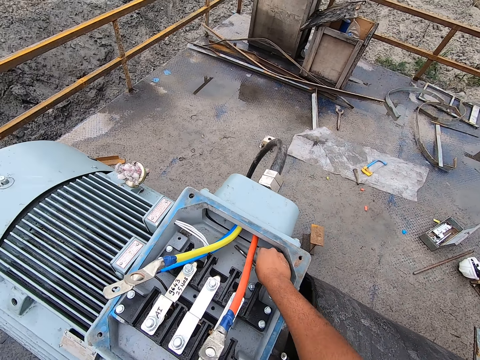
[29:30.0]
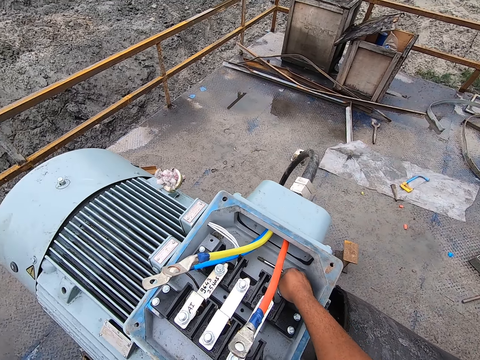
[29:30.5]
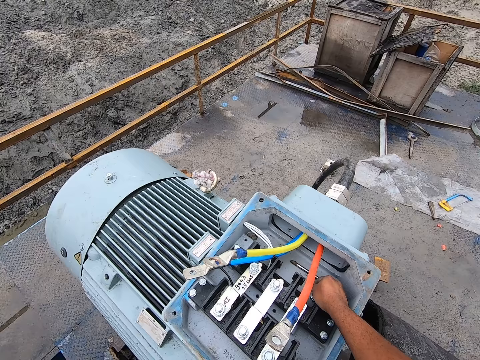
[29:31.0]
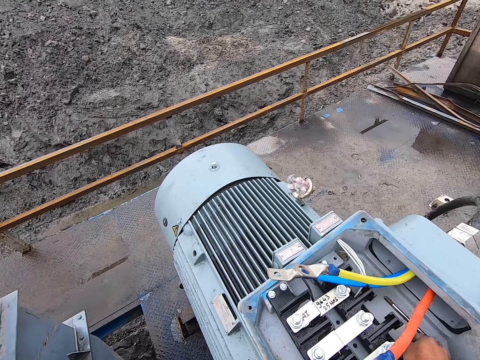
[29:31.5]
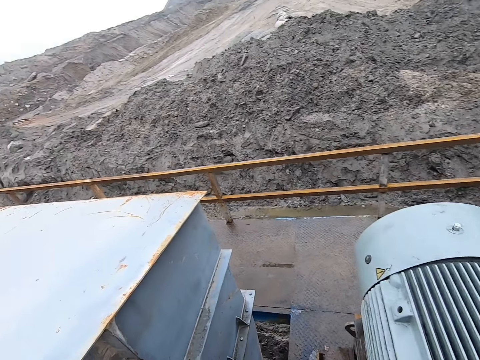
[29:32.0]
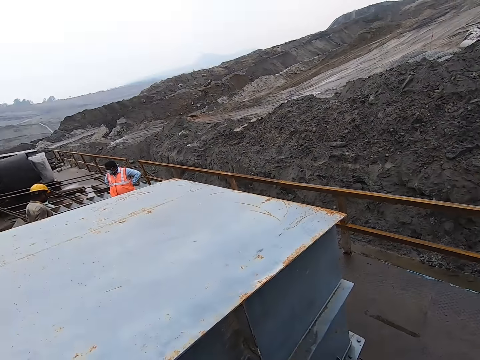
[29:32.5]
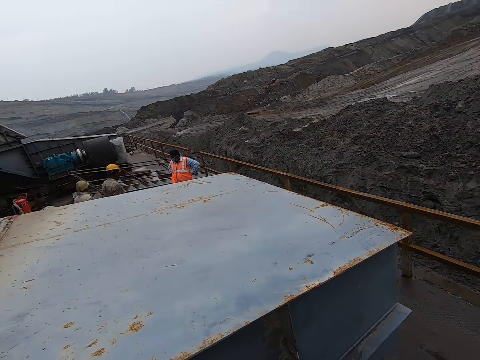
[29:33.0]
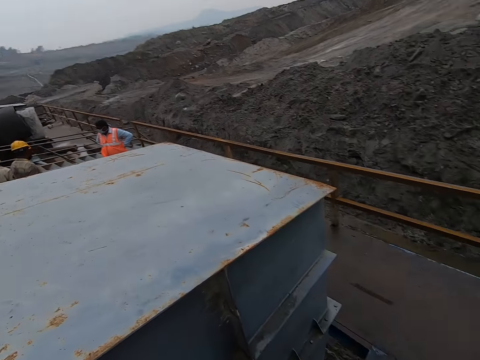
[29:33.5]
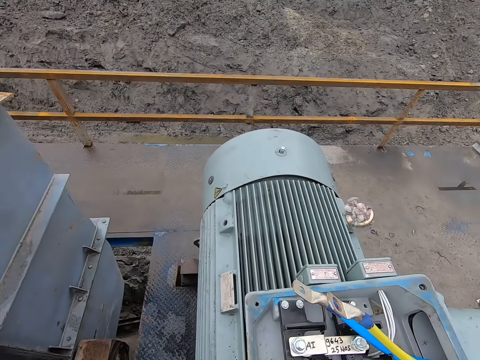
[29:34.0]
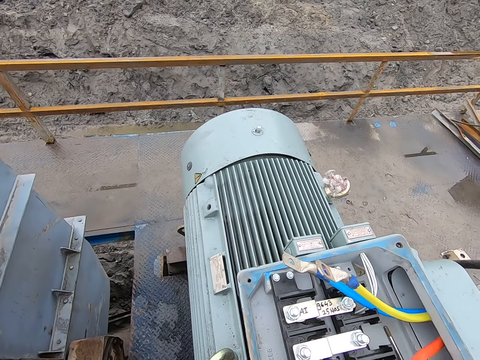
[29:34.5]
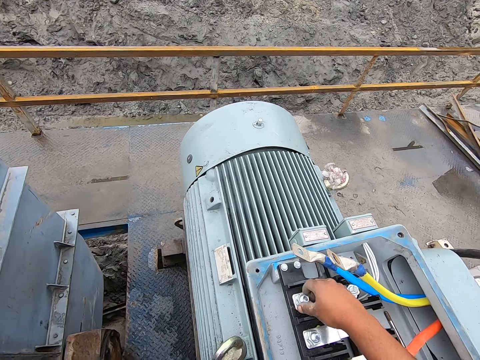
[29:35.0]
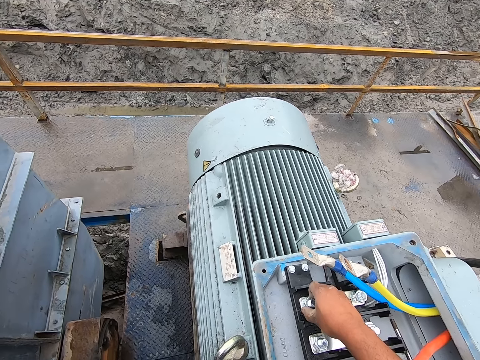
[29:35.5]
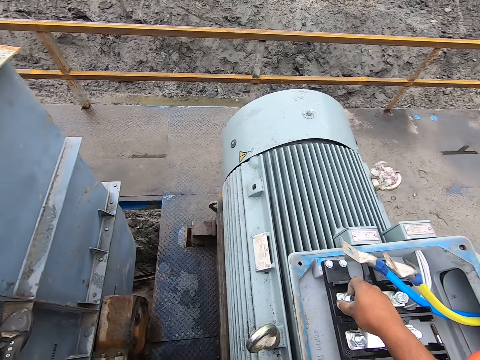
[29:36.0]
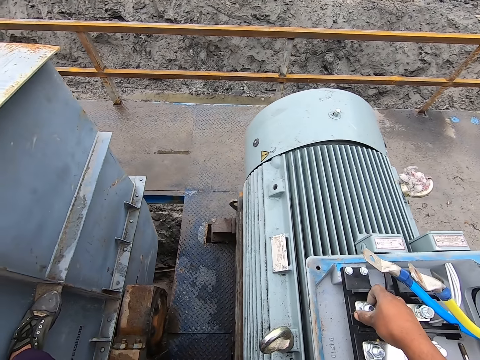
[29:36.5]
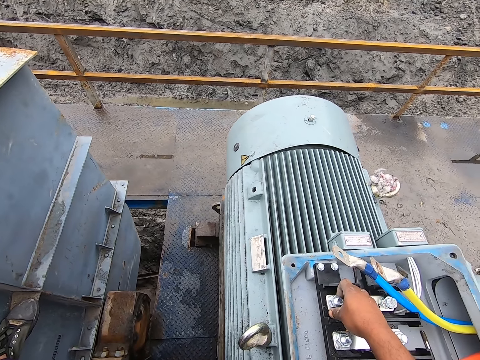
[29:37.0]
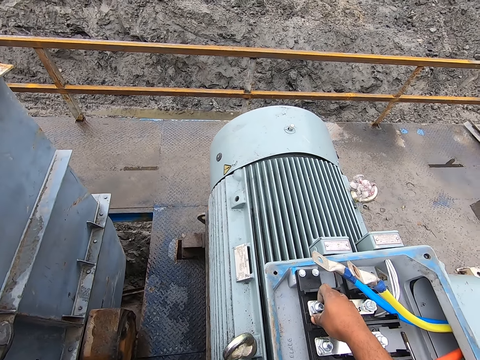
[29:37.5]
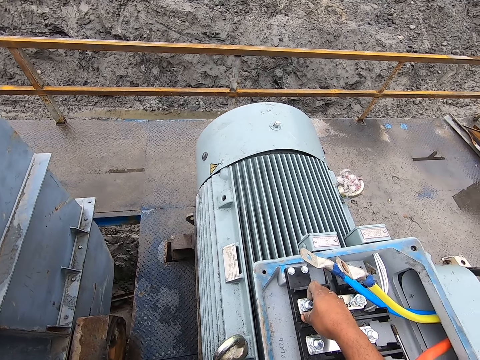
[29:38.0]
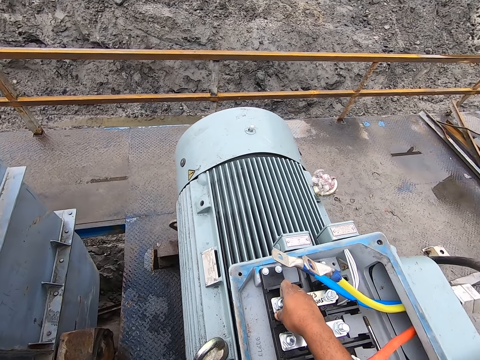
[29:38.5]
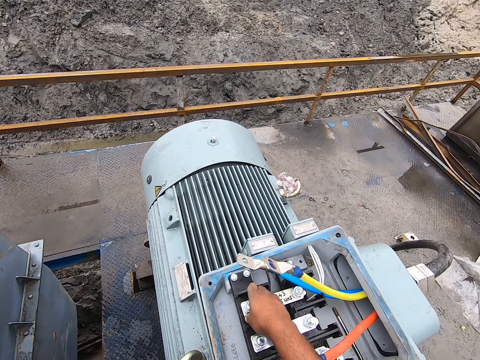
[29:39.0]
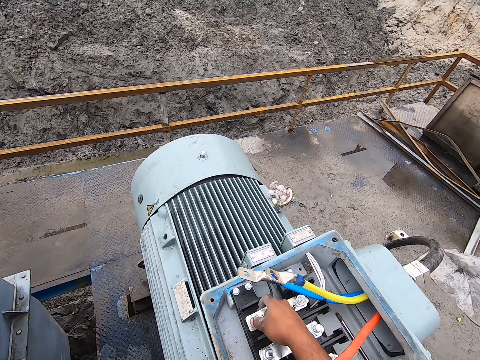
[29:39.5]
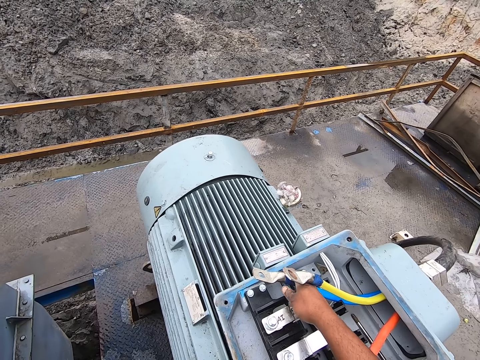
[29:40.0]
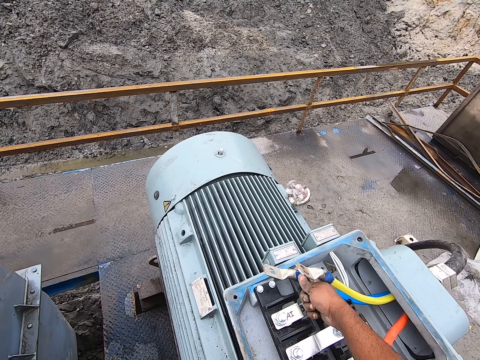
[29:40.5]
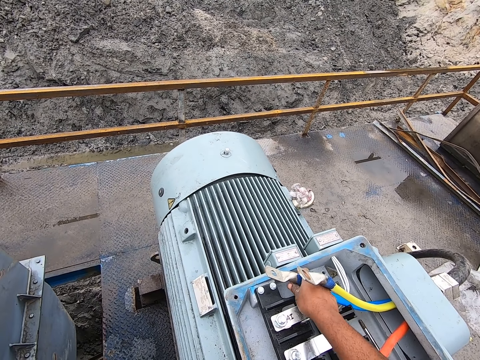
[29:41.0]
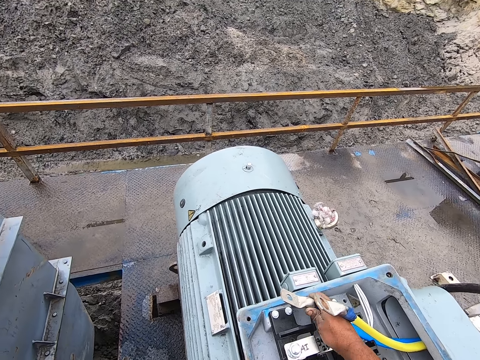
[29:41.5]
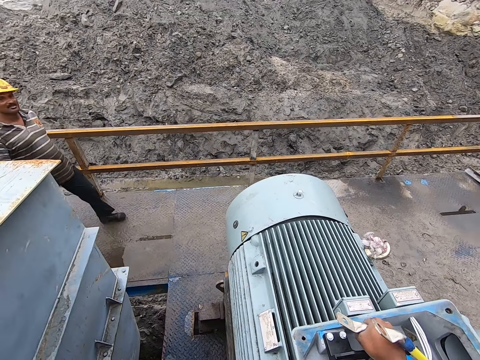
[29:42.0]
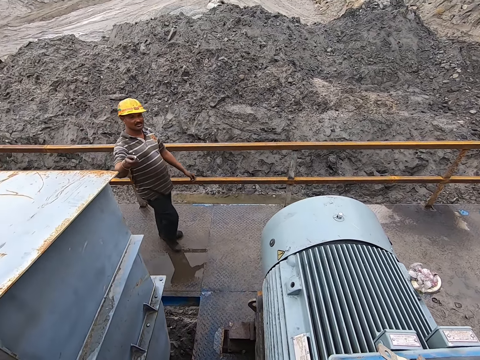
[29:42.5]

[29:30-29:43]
The camera wearer puts the t bar handle on the generator. They look around. They operate the machine. They touch a nut. They hold a cable.

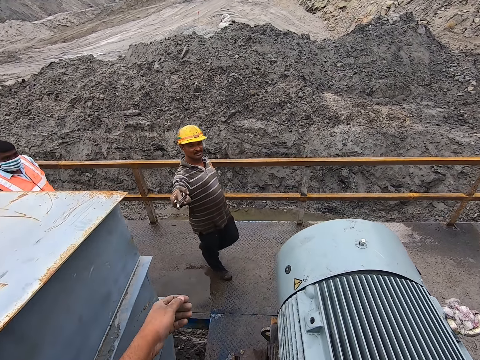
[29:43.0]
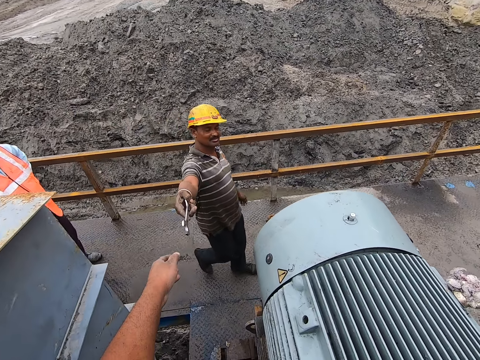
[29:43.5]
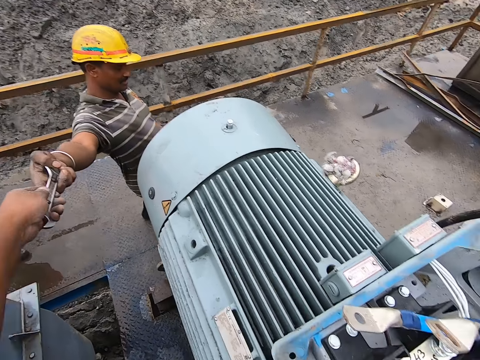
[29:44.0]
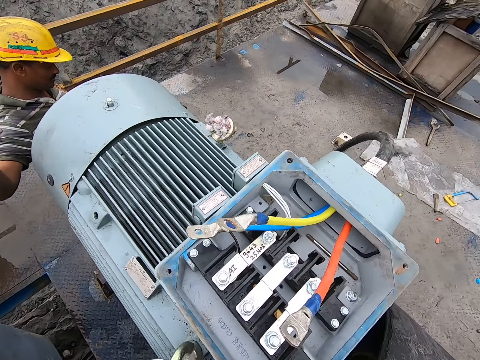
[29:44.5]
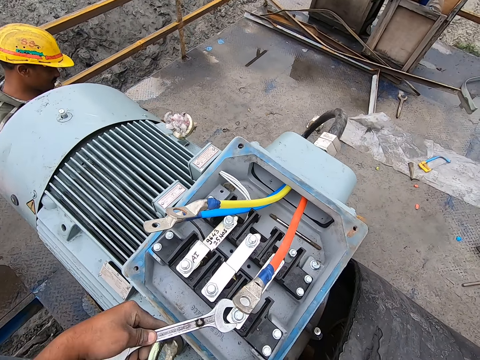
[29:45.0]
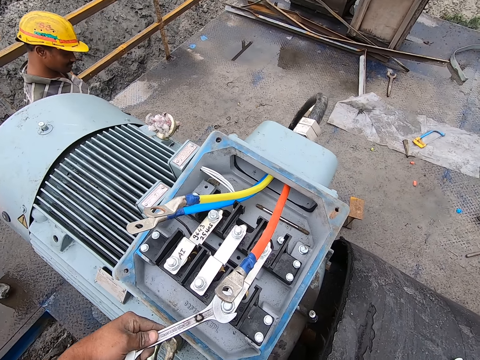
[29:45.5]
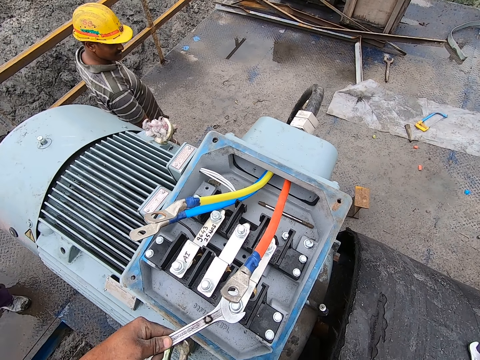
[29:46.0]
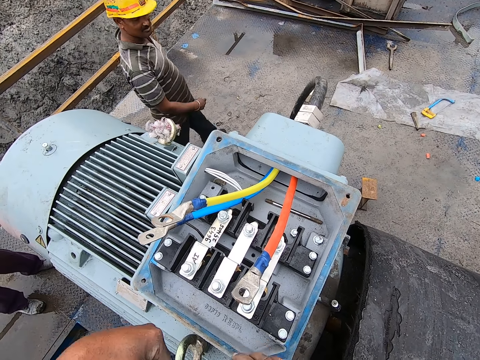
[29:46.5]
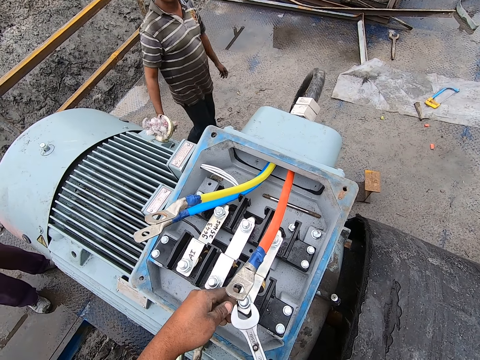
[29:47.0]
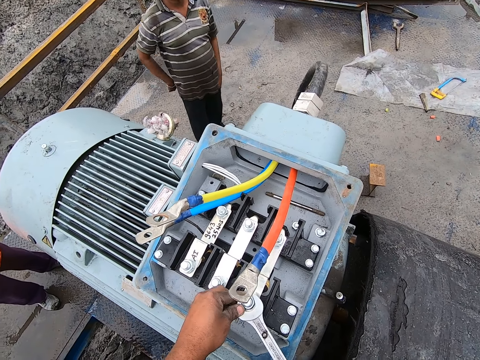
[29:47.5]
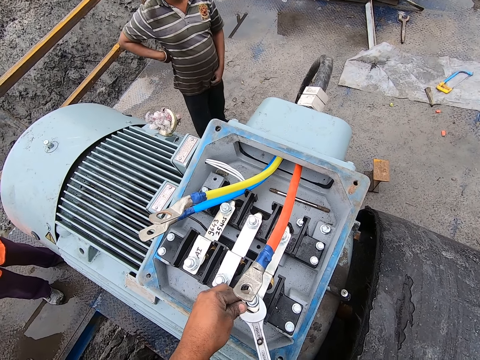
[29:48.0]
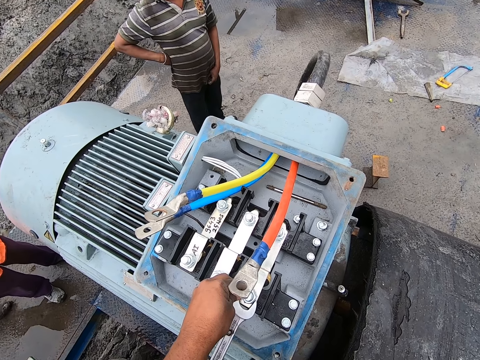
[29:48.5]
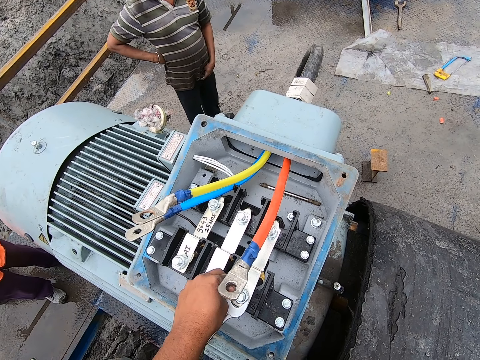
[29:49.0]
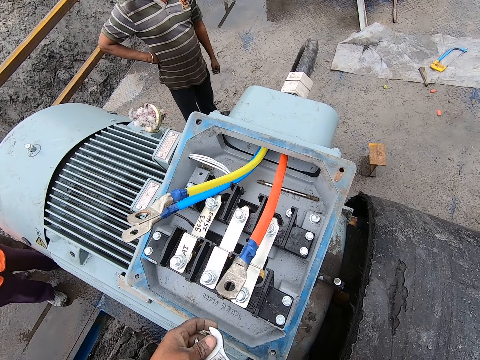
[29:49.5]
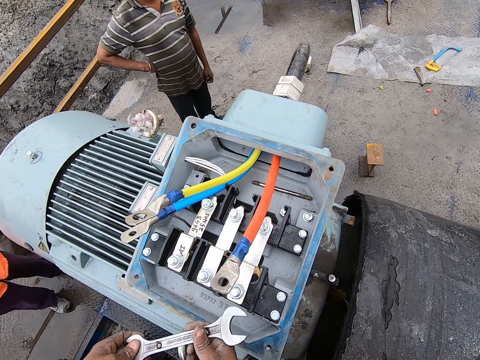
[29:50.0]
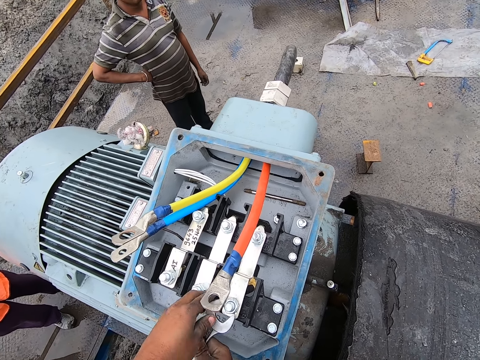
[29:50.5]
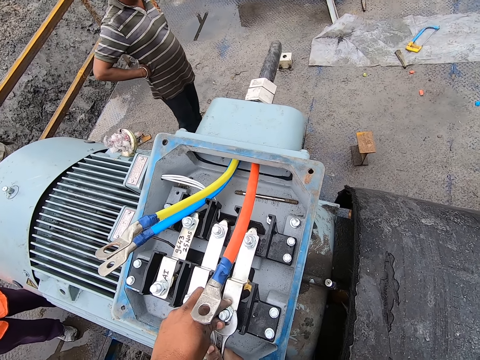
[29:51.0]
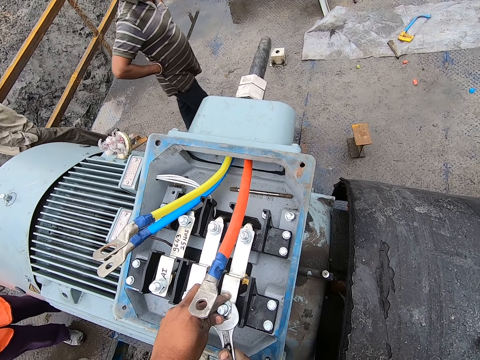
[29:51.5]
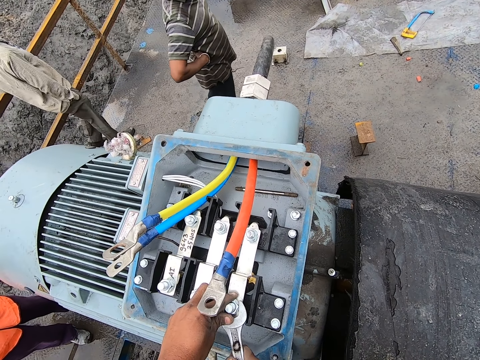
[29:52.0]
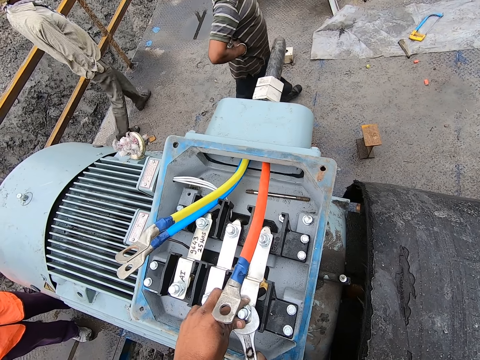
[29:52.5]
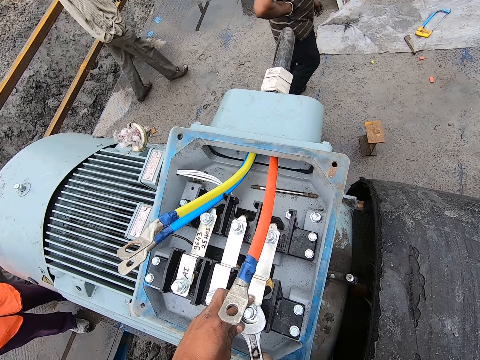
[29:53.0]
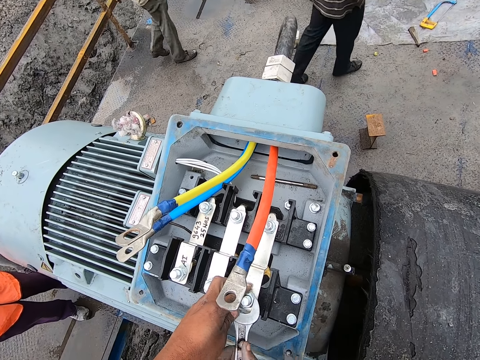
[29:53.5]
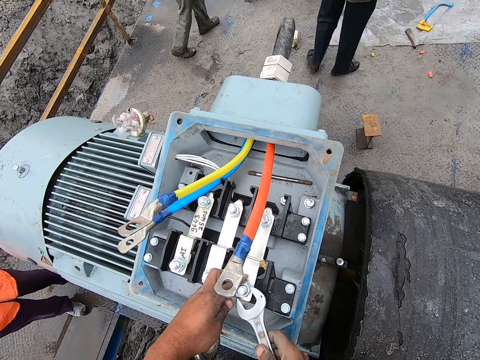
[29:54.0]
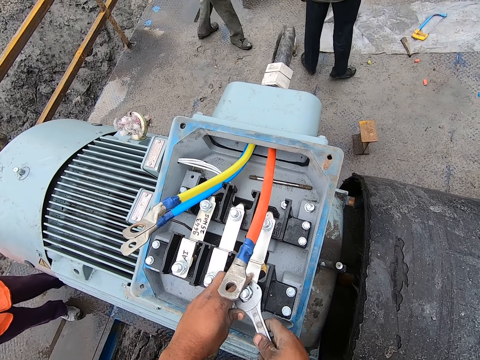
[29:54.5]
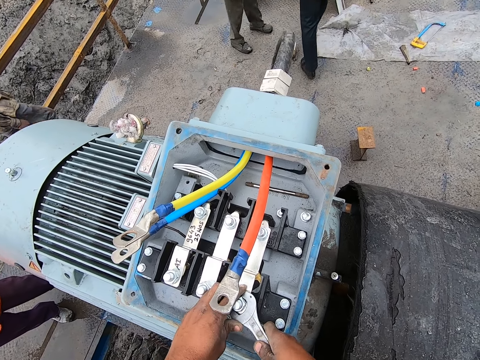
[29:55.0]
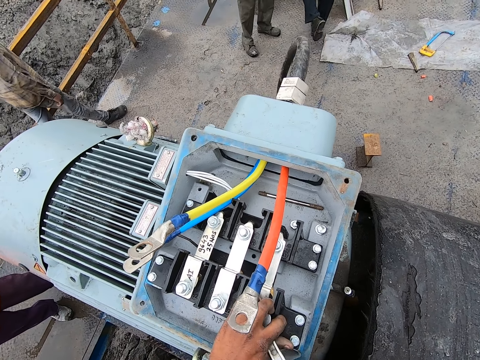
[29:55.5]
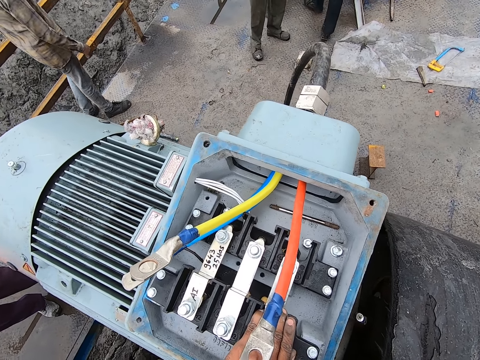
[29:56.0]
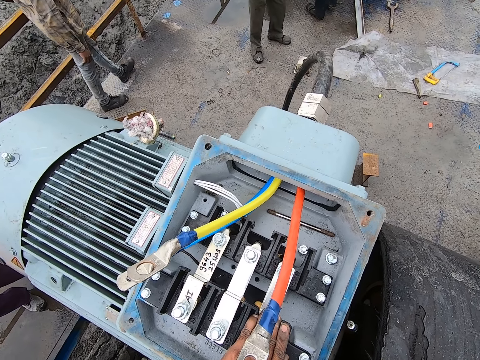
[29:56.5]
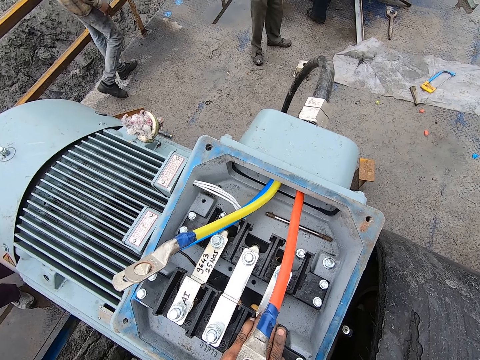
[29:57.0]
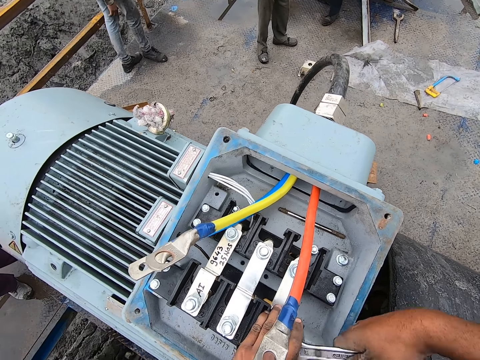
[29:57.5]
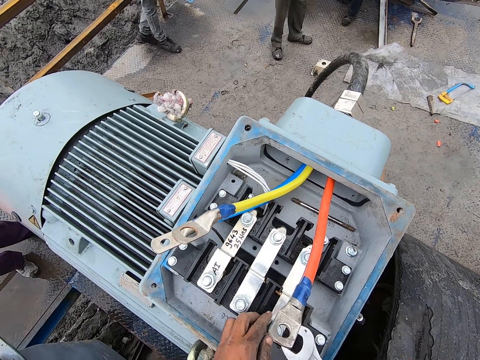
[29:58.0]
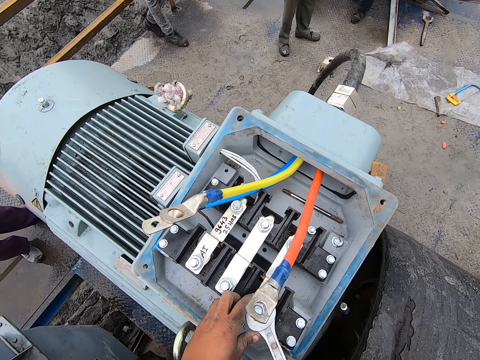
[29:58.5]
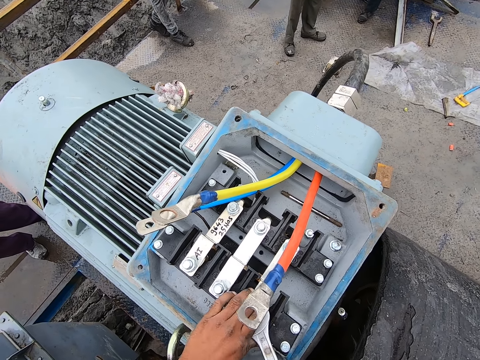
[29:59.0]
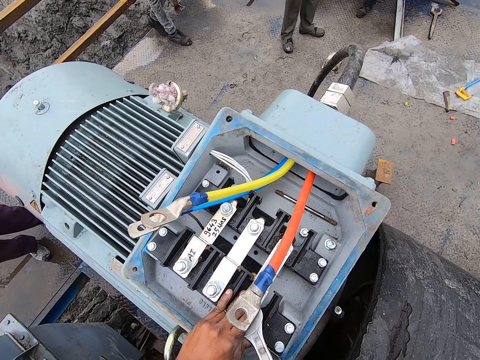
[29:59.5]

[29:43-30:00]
A man moves around. The man gives a spanner to the camera wearer. The camera wearer loosens a nut with the spanner. They open the machine with the spanner. The man moves around. The camera wearer puts the spanner on the nut. They operate the machine with the spanner. They loosen the nut with the spanner. They loosen it again.
